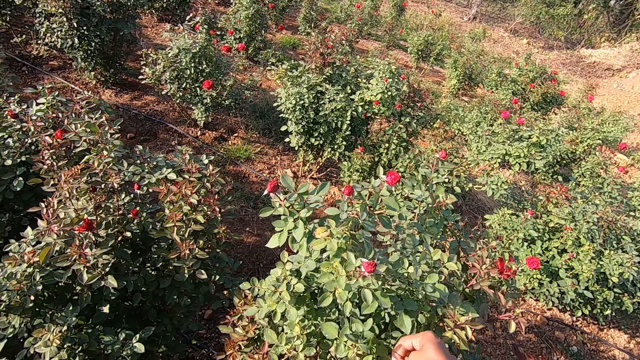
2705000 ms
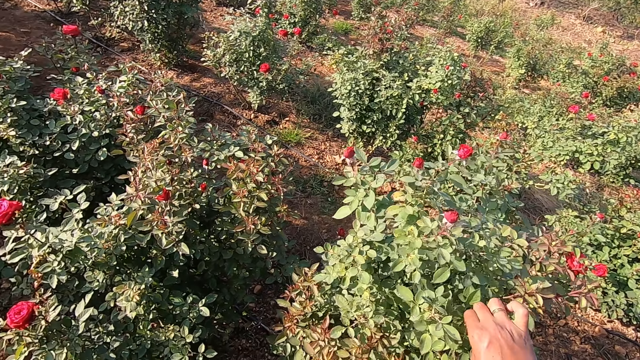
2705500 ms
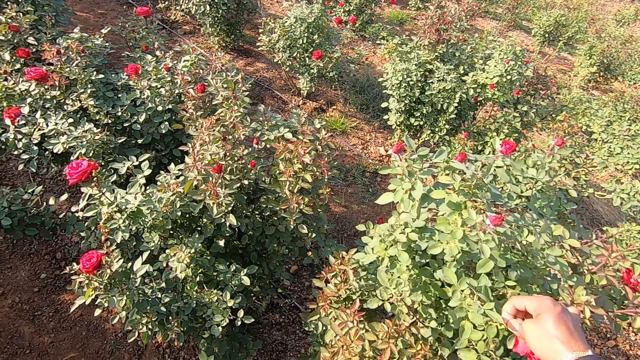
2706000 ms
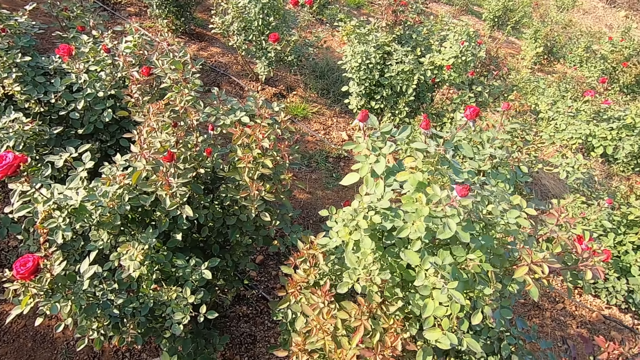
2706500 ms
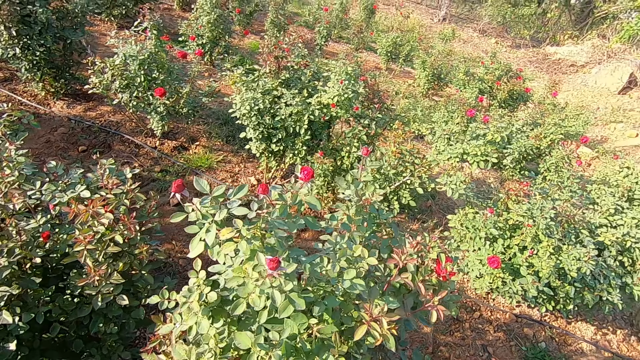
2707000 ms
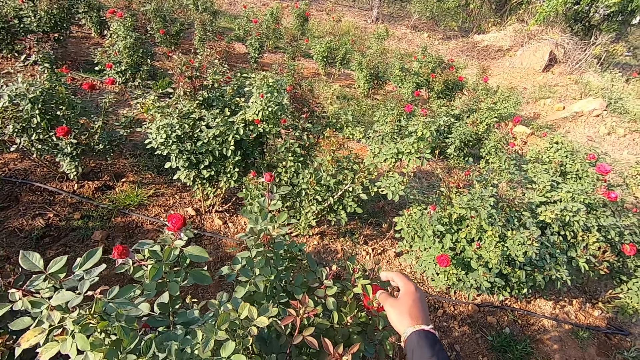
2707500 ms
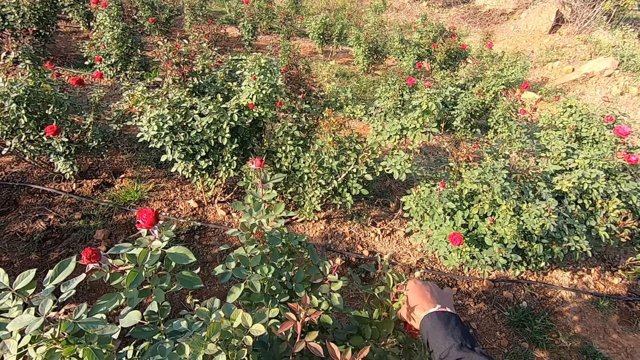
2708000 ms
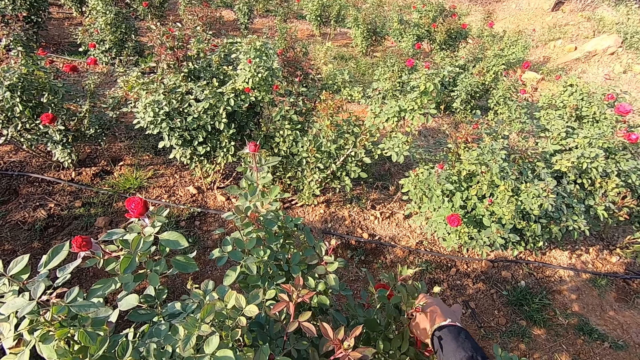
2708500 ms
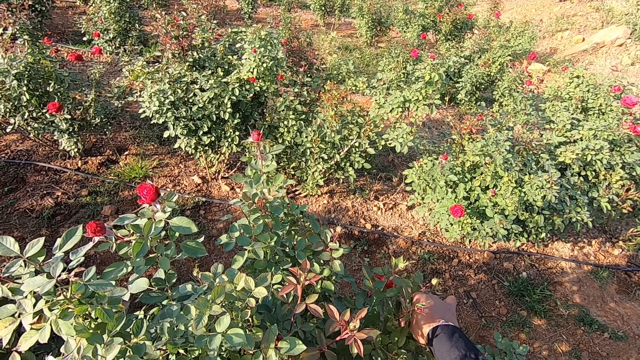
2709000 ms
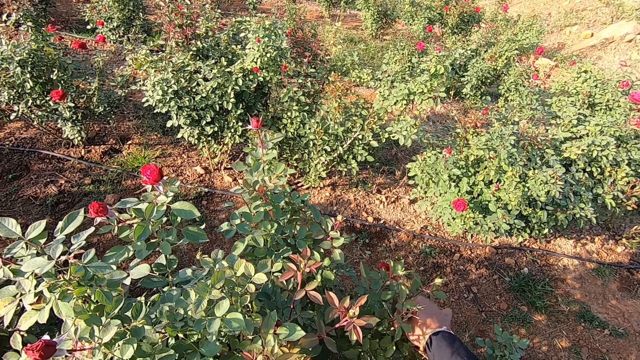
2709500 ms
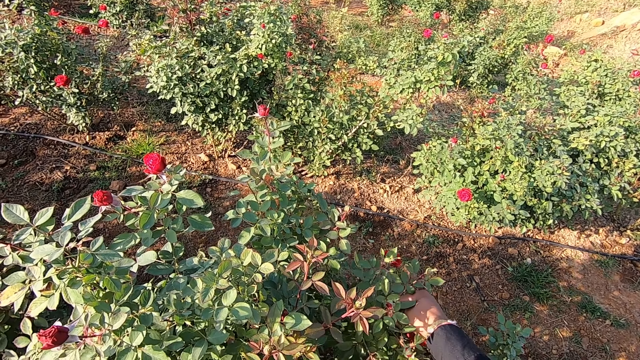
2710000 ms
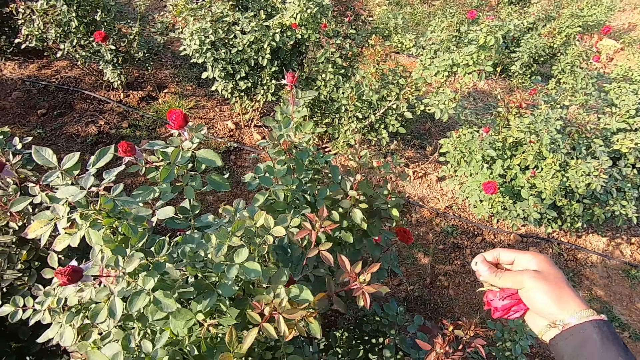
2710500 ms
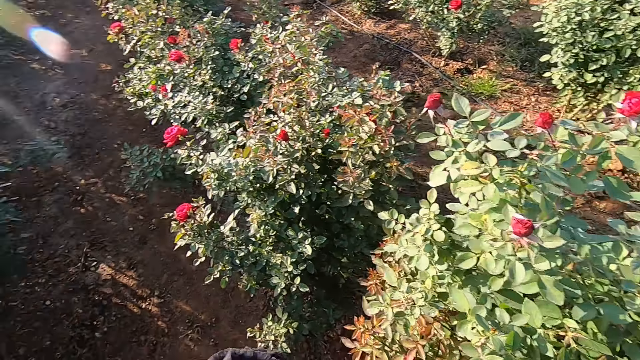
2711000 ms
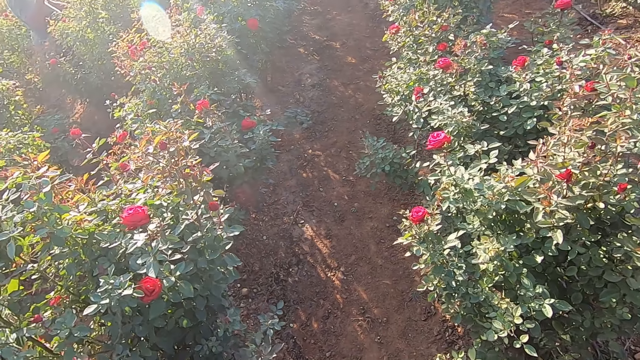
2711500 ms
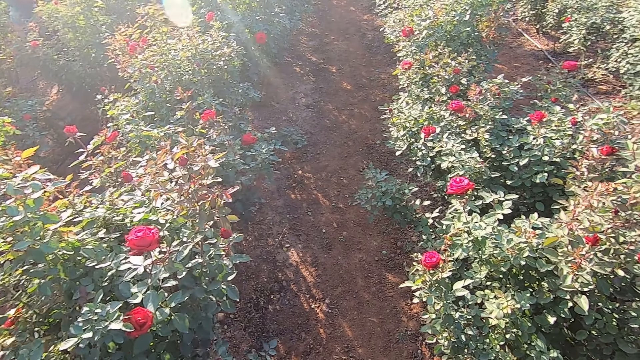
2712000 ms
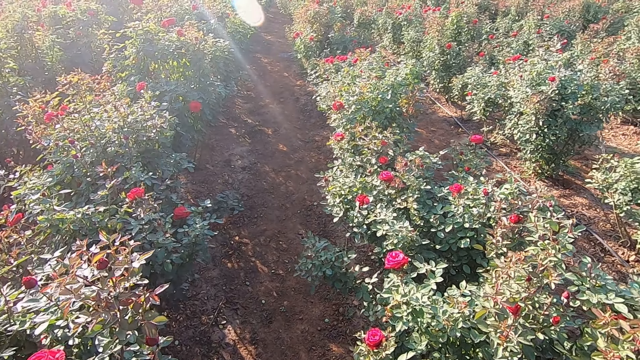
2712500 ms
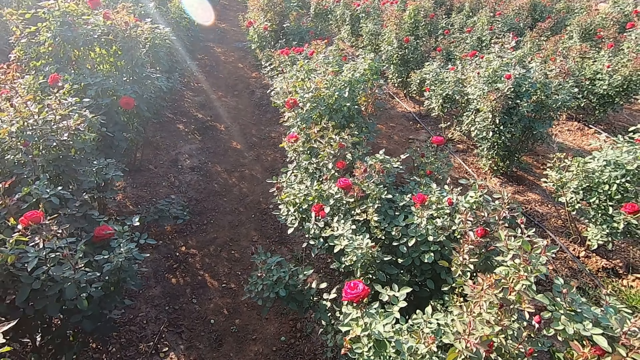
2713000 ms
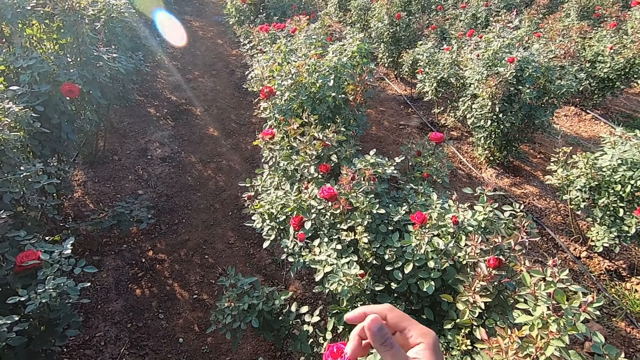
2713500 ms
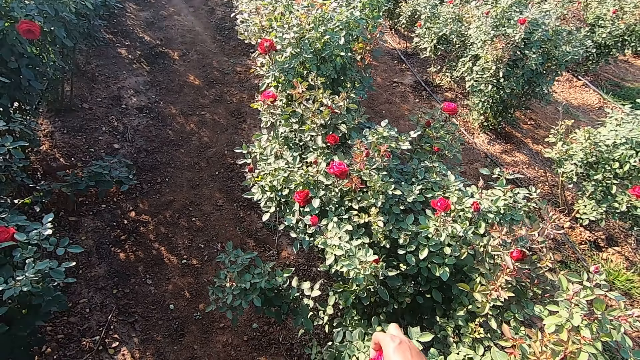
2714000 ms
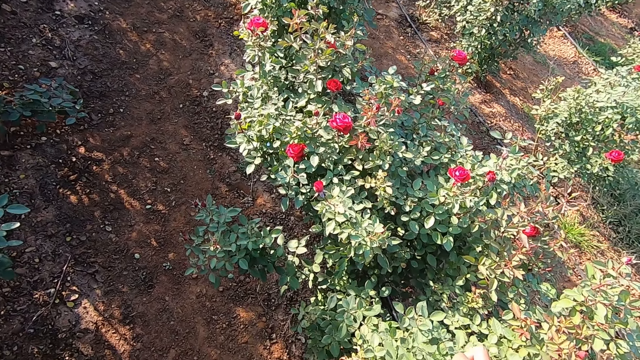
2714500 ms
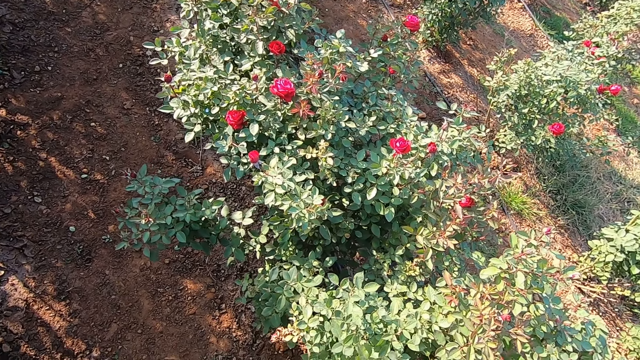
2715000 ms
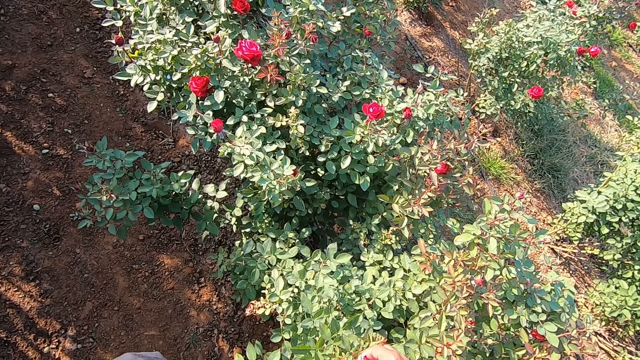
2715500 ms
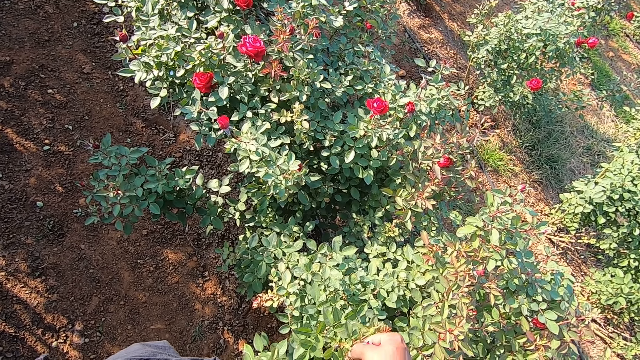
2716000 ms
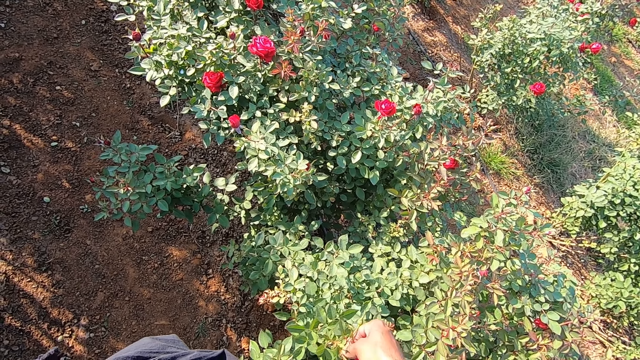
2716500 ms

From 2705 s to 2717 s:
The camera wearer talks to a man. They place the flower in the scarf. They talk to the man. They pluck the flower. They place the flower in the scarf. They move towards another bush. They talk to the man. They pluck the flower.

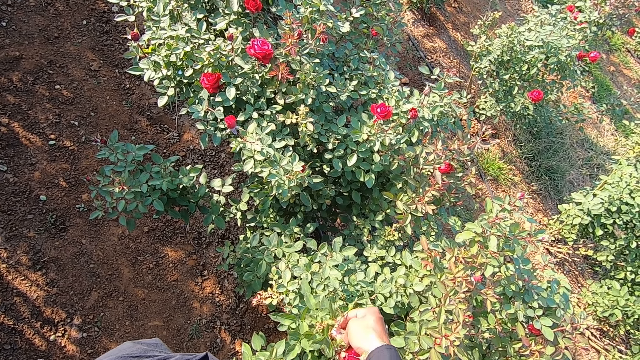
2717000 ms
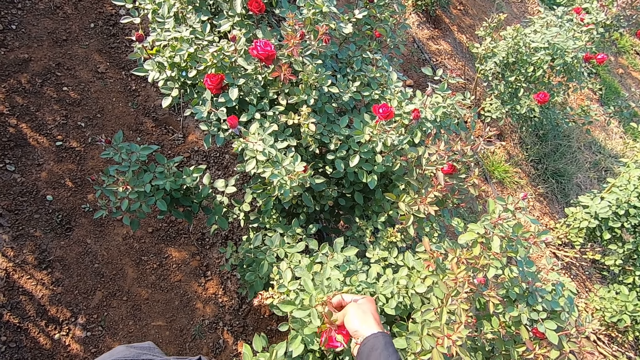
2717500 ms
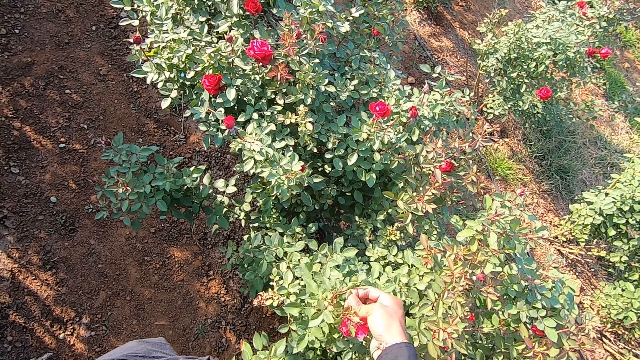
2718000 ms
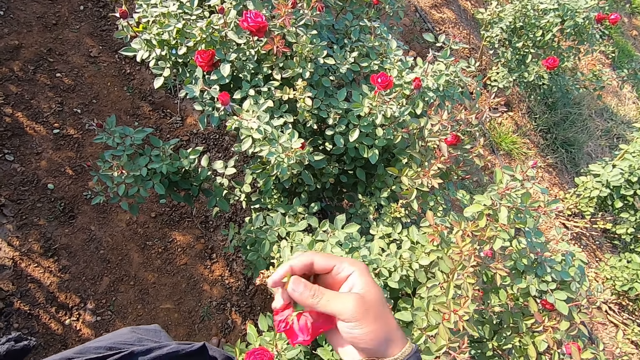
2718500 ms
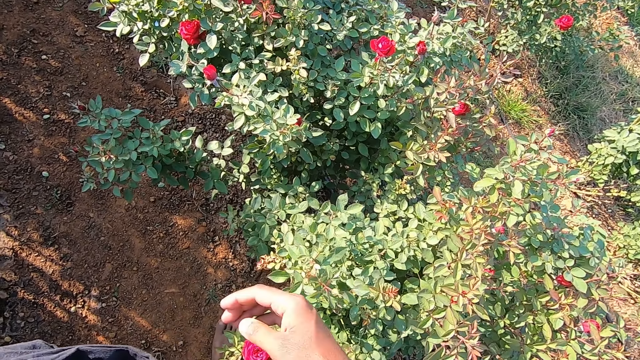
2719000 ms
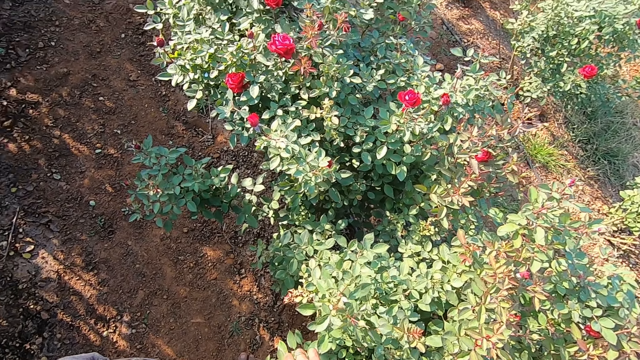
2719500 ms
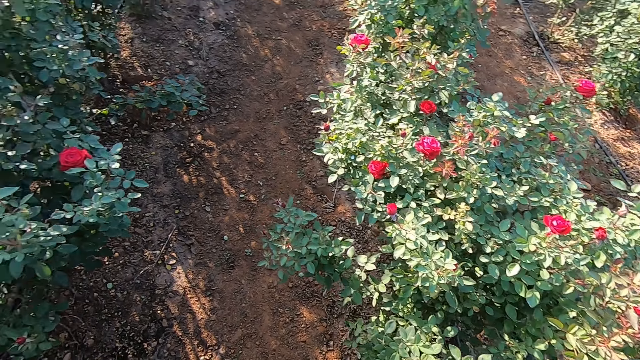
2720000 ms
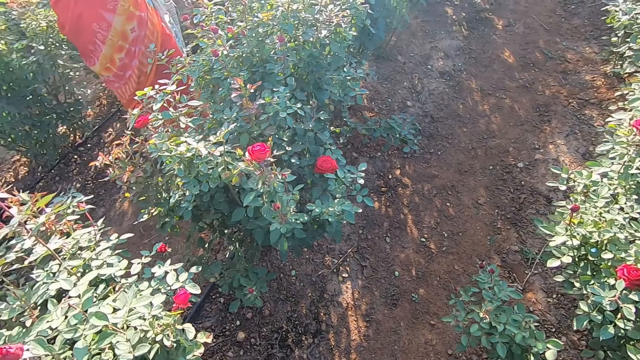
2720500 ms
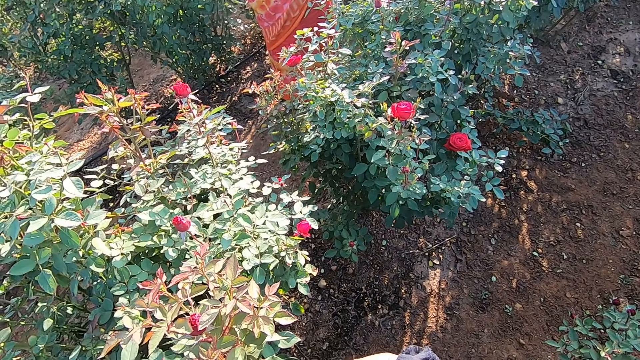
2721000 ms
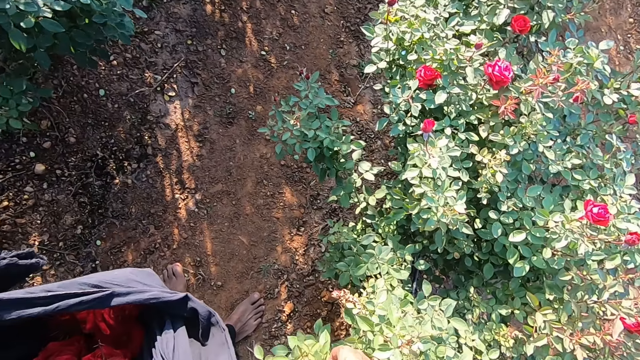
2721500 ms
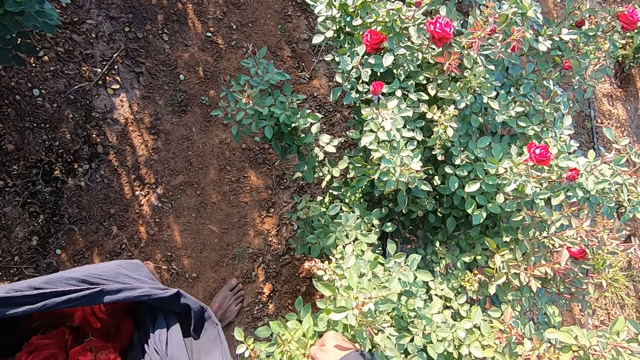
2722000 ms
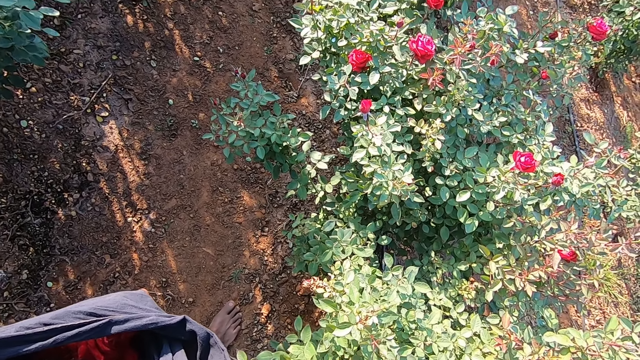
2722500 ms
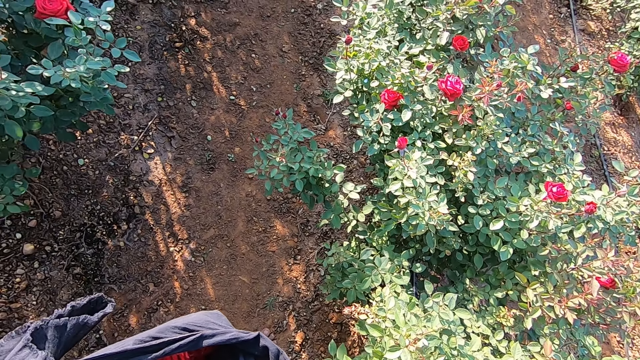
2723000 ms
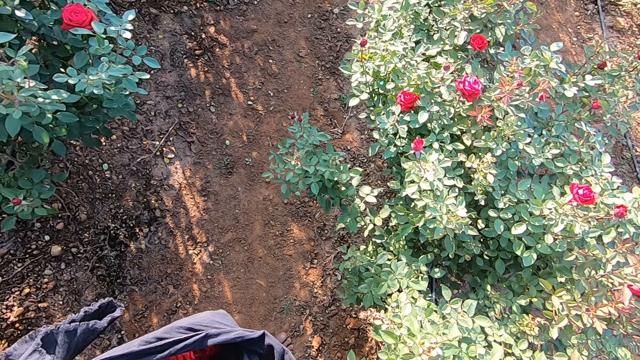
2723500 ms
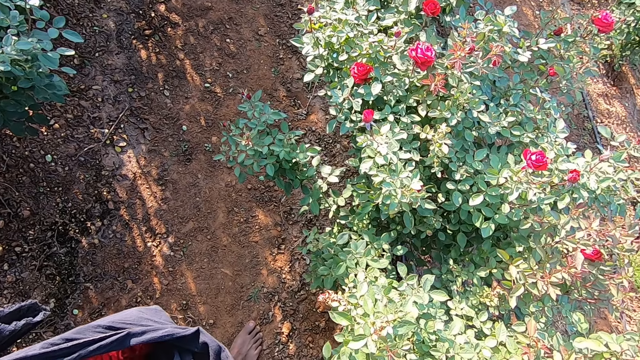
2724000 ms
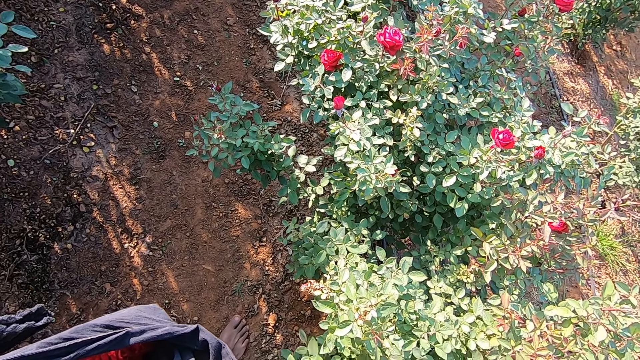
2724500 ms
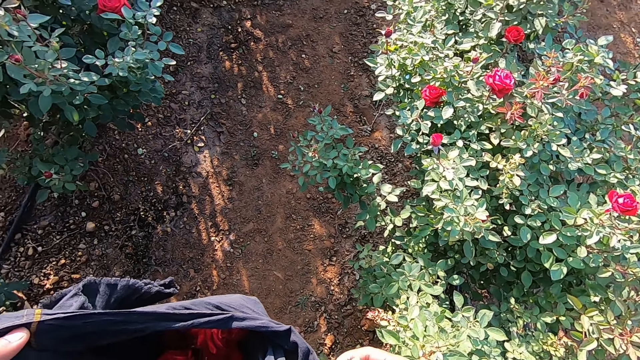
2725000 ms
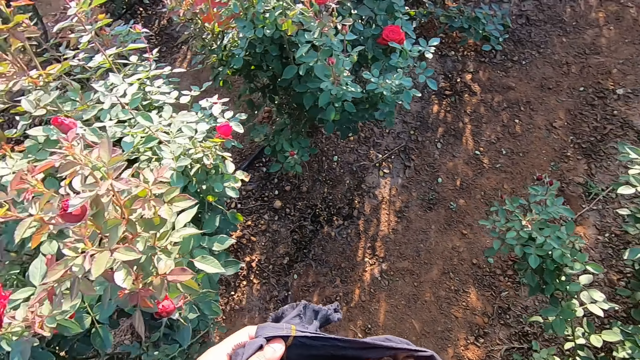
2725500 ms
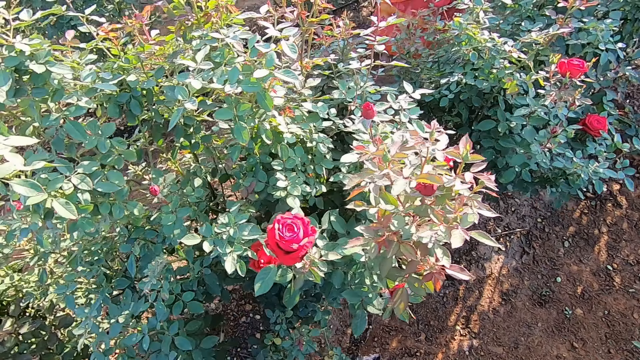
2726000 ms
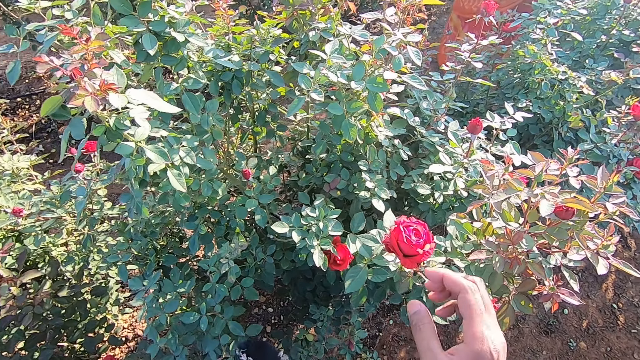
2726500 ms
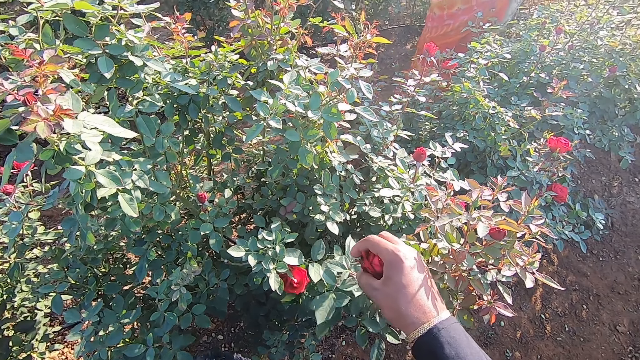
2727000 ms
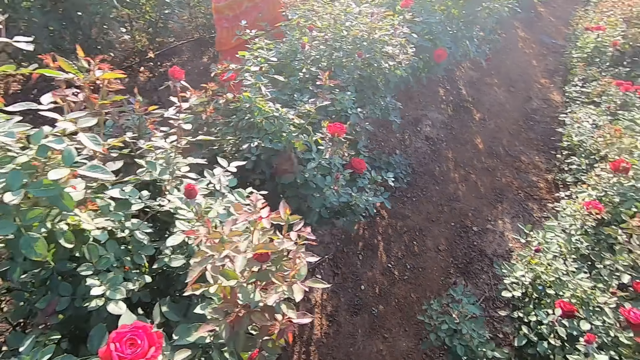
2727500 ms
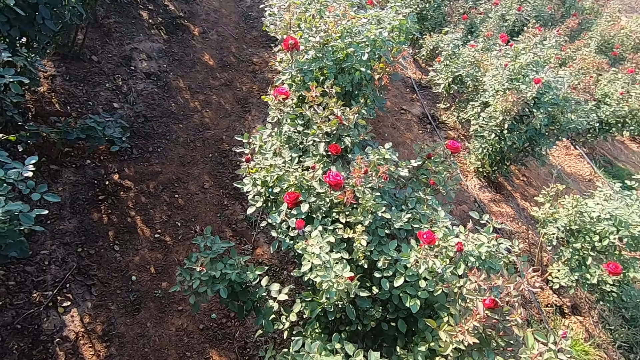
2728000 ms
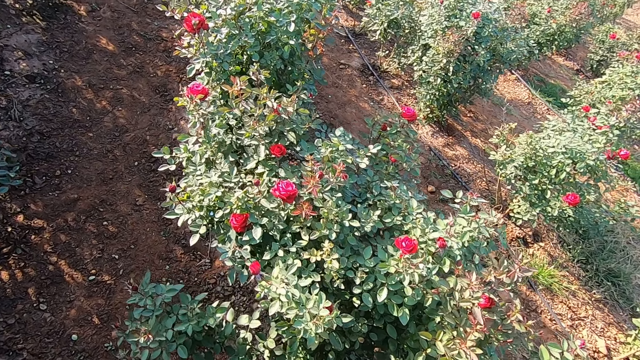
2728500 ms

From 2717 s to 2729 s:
The camera wearer puts the flower bud or rose in the bag in his left hand with his right hand. He picks a rose from the bush. He picks a flower bud from a plant with his right hand. He puts the flower bud in the bag in his left hand with his right hand. He holds the rose.
